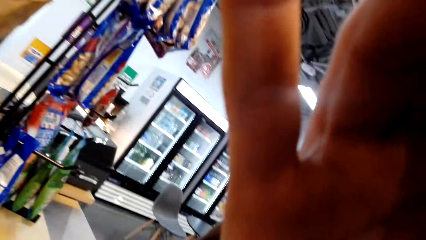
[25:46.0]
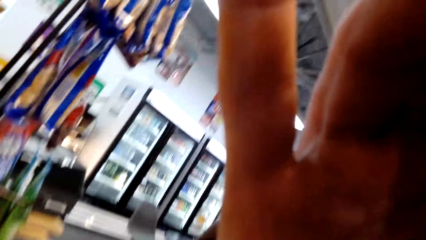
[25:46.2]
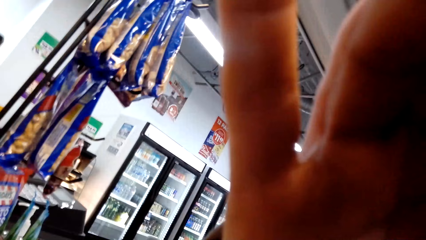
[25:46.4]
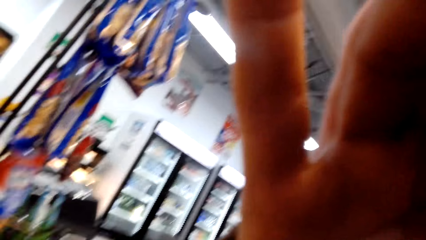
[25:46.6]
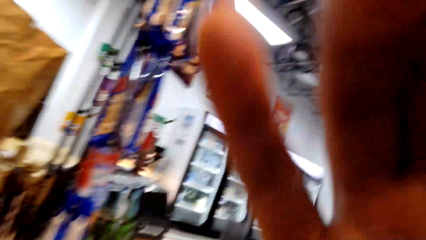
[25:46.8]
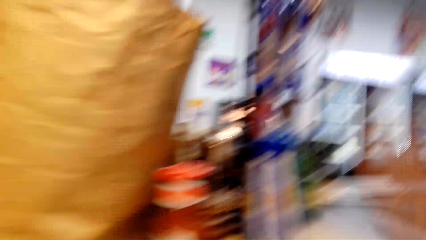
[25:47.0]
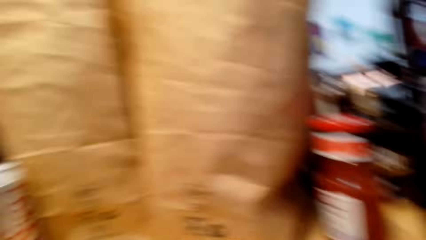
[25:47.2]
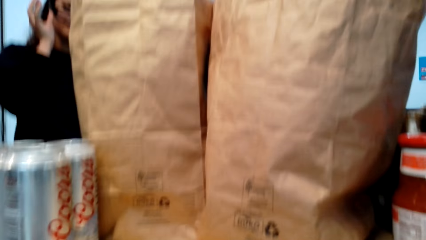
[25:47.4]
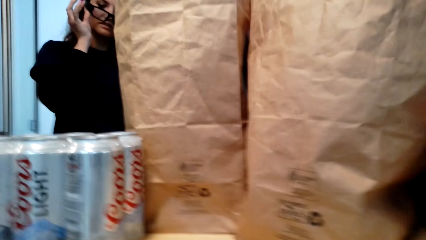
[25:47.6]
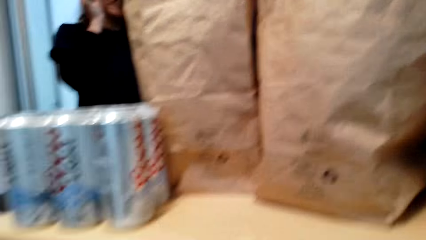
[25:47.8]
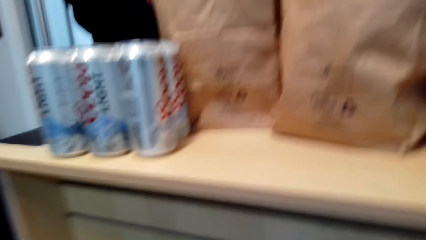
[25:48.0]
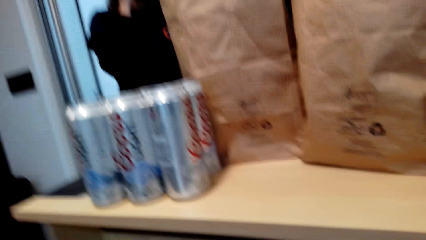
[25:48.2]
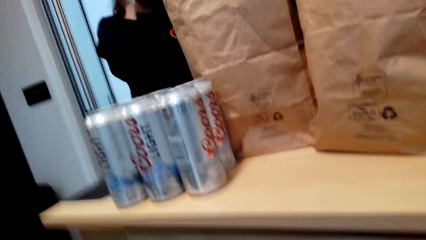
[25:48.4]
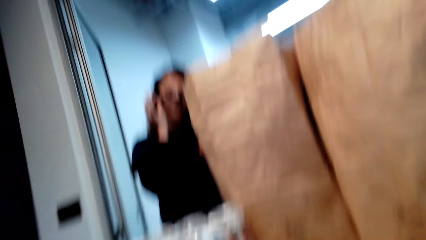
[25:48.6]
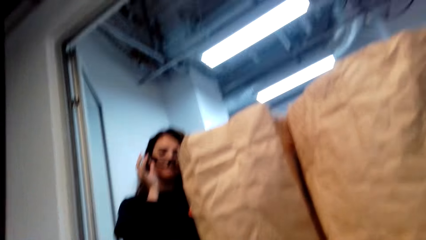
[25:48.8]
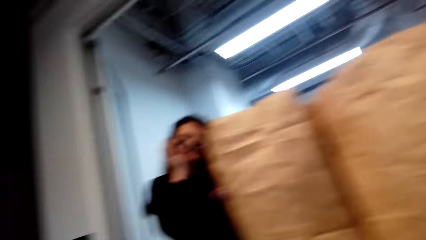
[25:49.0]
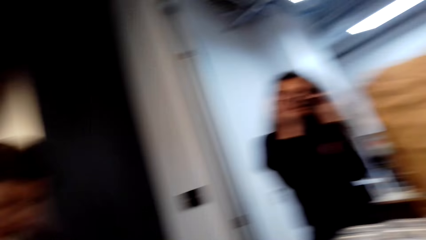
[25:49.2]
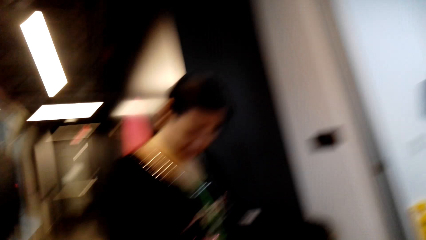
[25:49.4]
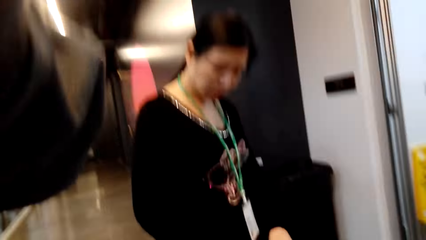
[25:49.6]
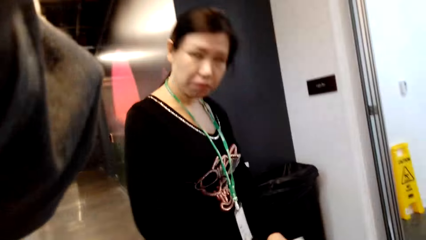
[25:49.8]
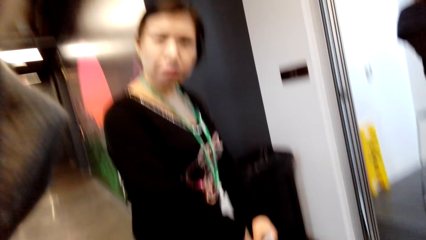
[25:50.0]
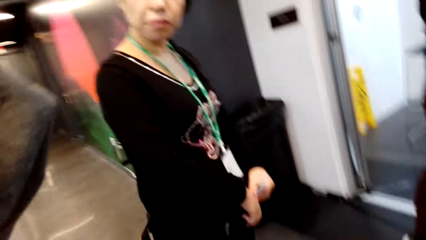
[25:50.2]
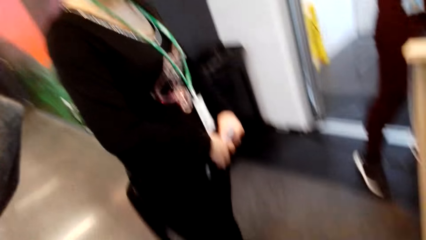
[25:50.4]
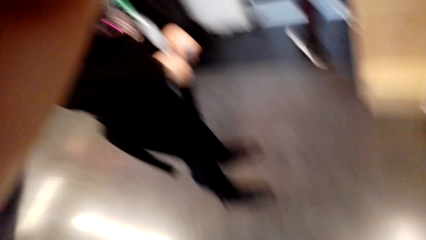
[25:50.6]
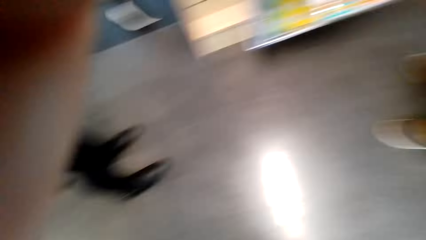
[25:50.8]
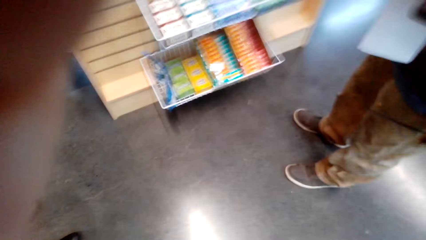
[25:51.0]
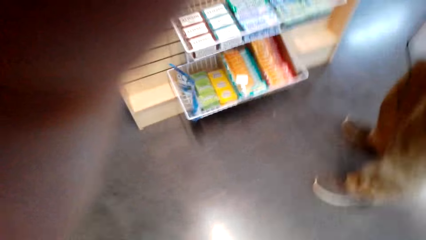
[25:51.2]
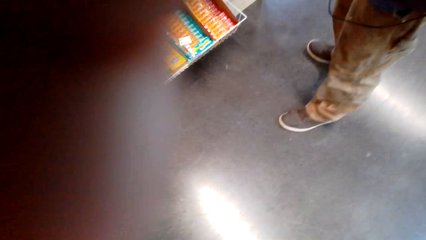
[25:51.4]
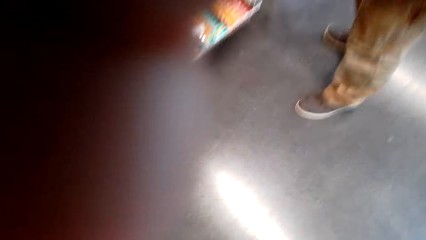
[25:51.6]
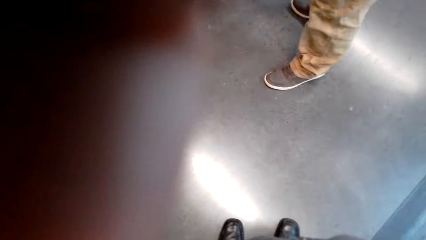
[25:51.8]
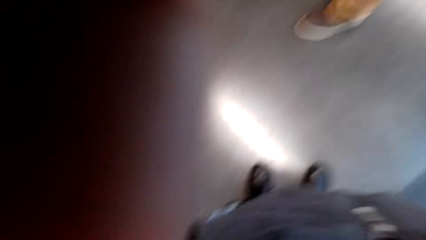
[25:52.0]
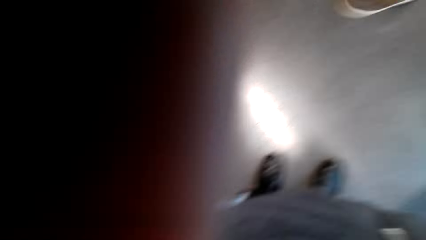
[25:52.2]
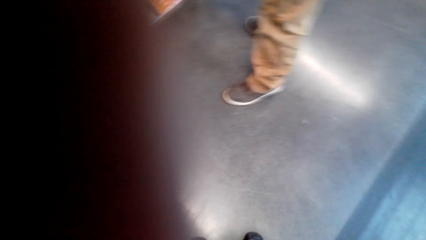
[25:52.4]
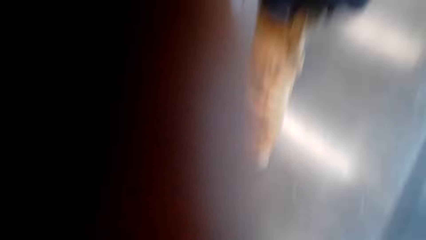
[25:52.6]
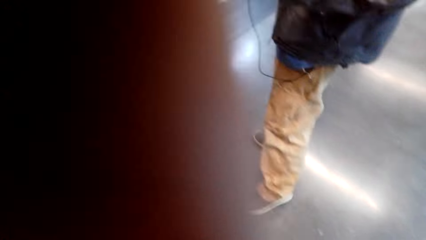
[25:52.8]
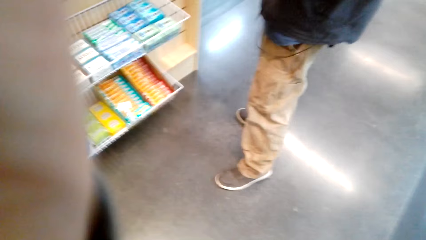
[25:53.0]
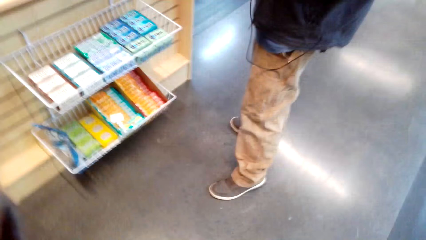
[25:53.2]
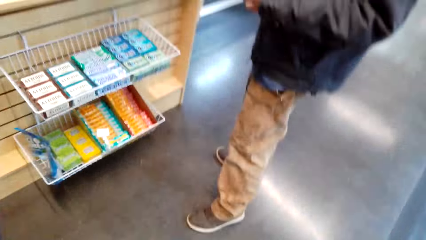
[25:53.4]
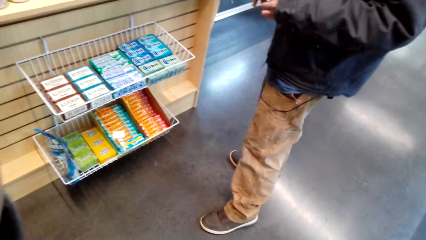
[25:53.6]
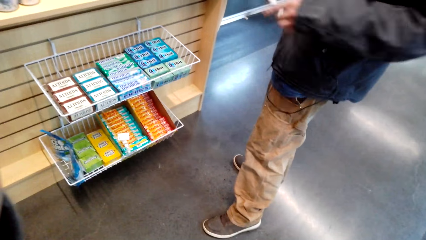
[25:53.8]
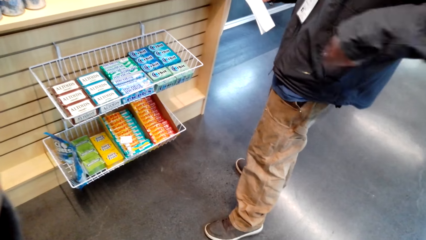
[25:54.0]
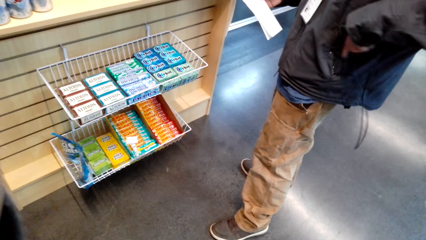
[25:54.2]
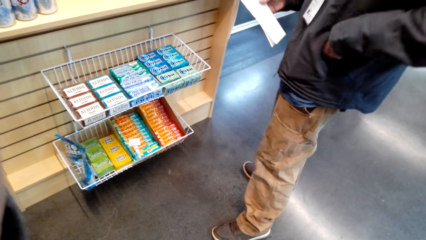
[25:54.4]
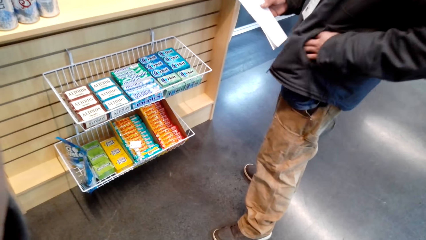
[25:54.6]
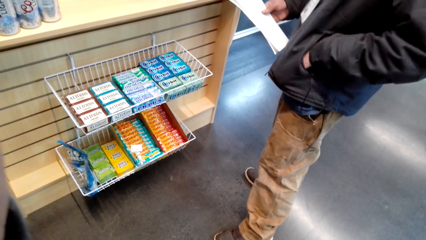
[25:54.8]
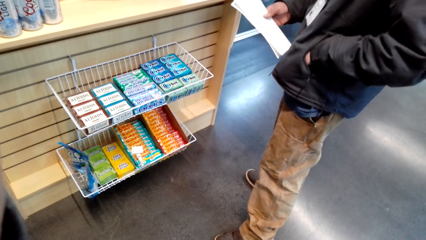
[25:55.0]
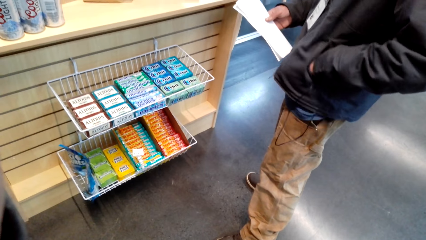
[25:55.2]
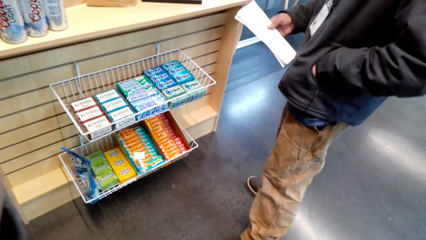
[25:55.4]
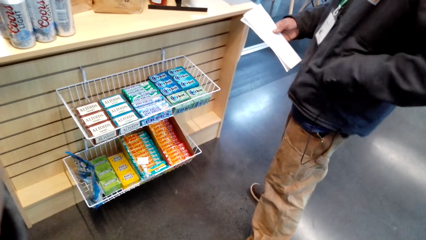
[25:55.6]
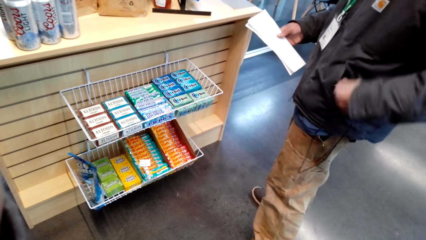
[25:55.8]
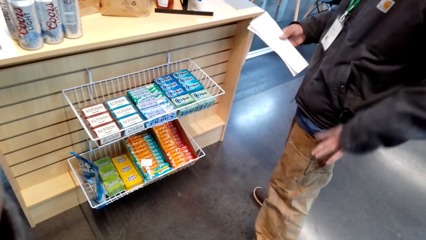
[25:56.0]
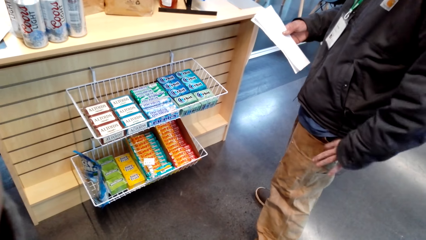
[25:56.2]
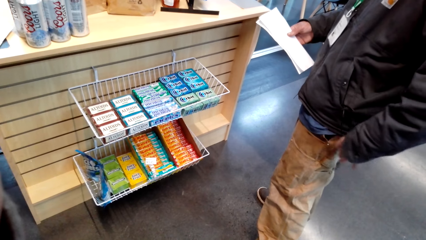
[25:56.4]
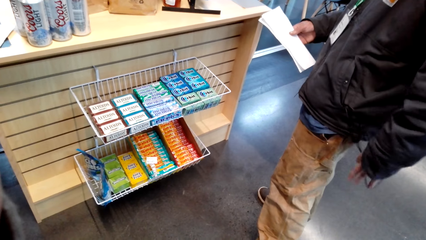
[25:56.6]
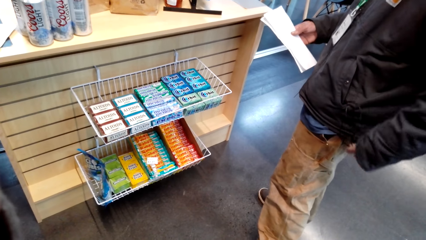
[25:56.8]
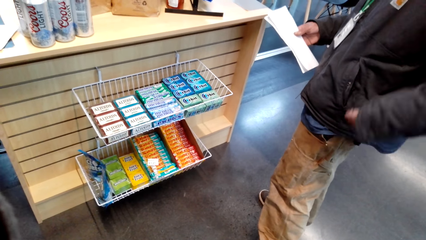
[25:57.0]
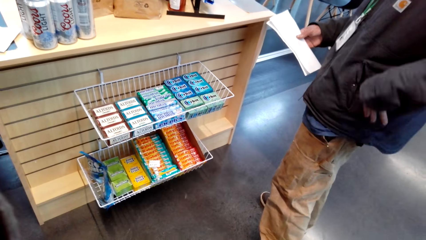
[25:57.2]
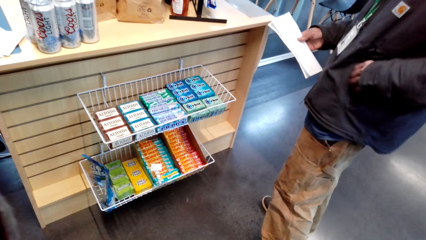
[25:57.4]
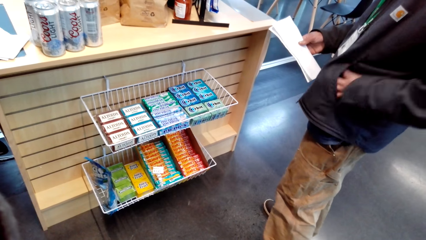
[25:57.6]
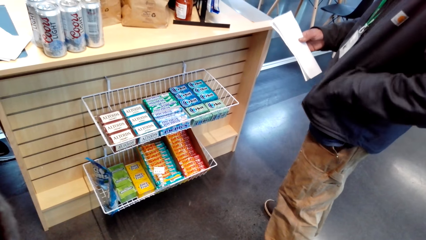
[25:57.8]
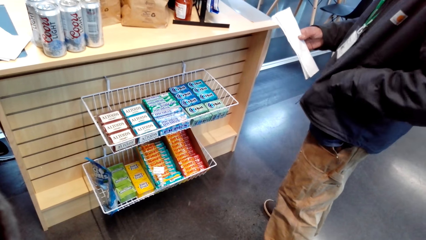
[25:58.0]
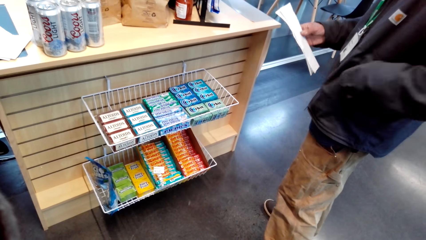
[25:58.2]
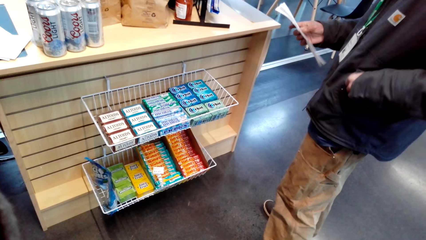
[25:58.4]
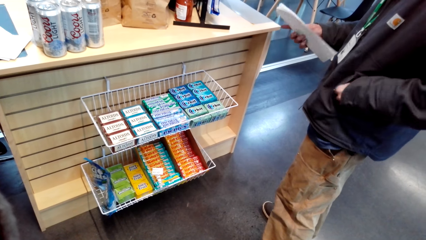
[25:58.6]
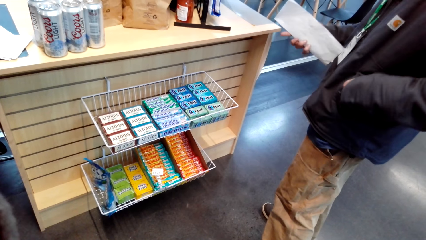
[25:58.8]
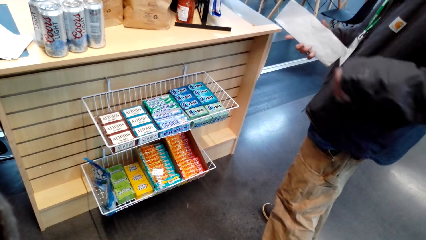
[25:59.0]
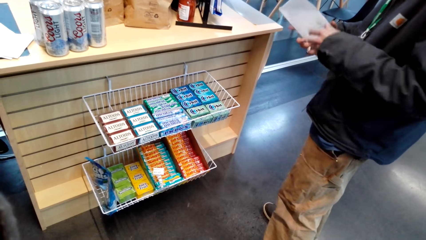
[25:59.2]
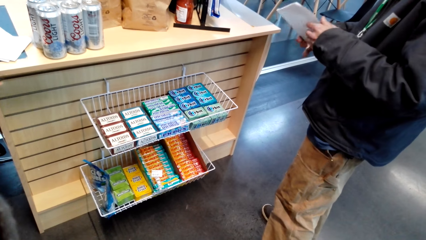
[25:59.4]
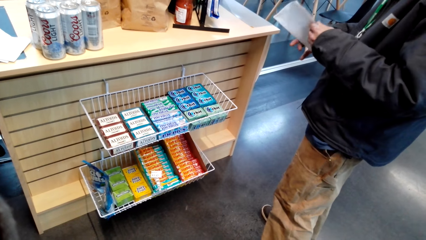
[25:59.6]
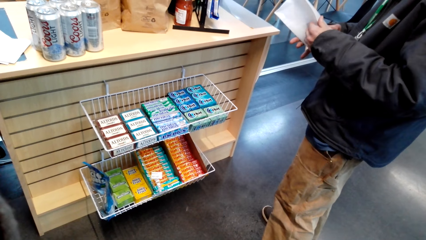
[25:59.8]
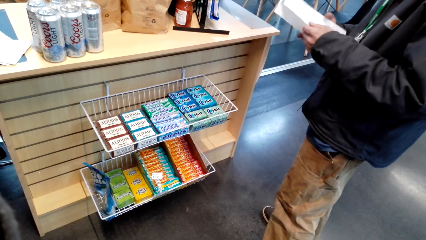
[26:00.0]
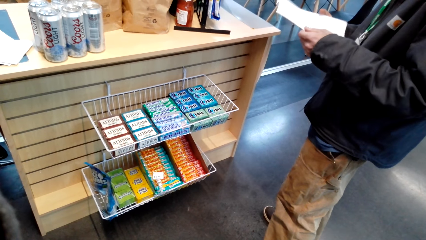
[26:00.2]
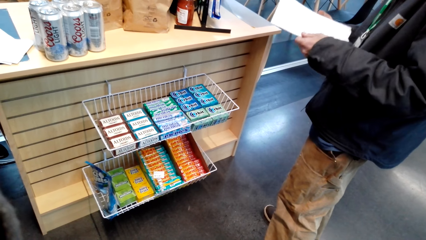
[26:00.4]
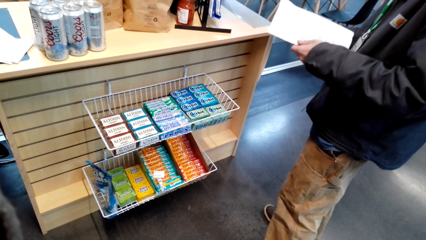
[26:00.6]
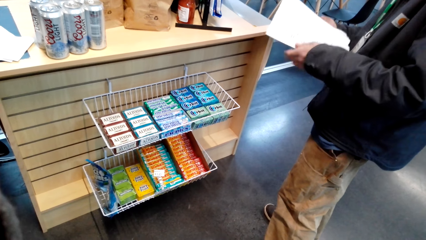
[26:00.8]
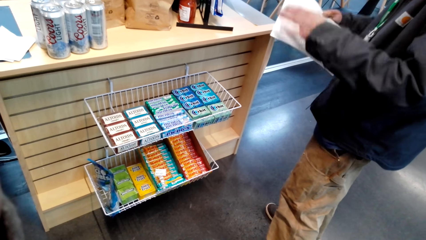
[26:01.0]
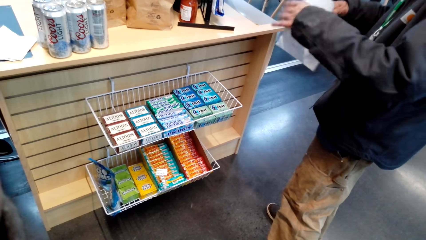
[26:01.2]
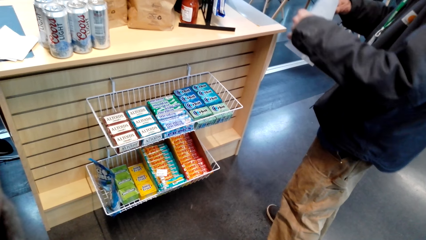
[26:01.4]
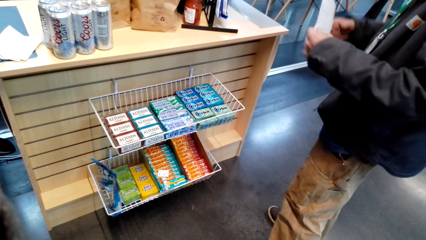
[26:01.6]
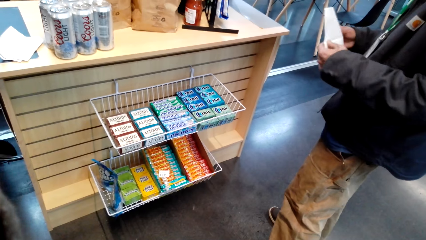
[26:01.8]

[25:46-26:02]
The camera wearer turns around. A man puts a hand in the pocket. The man holds a cable. The man holds a paper.
